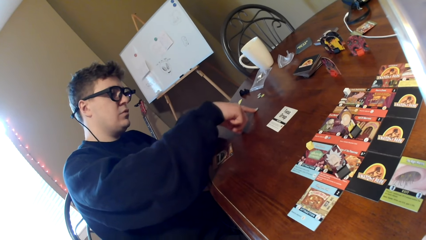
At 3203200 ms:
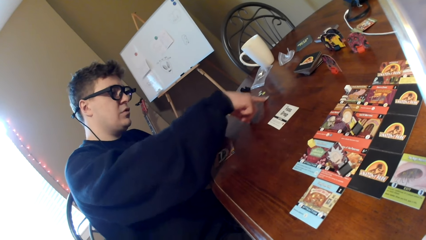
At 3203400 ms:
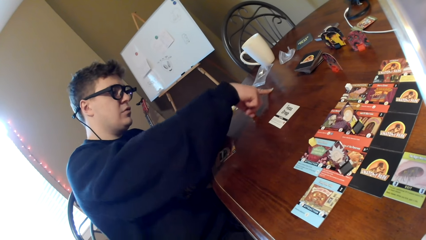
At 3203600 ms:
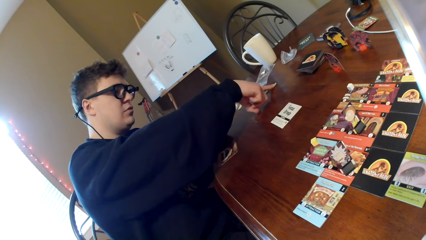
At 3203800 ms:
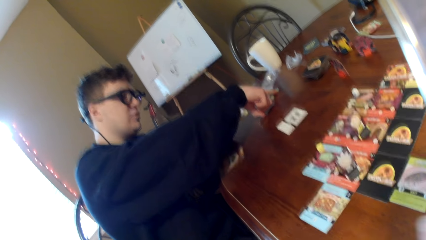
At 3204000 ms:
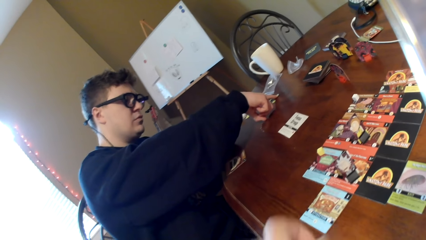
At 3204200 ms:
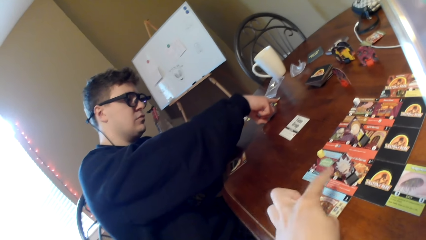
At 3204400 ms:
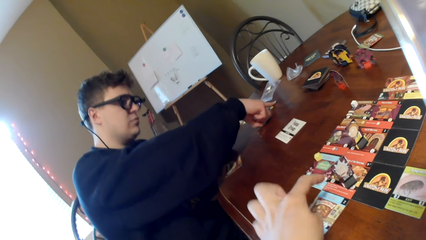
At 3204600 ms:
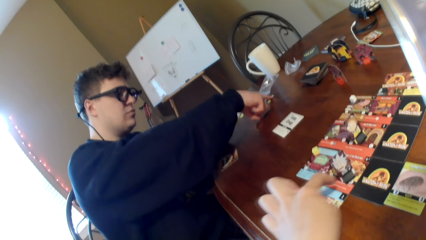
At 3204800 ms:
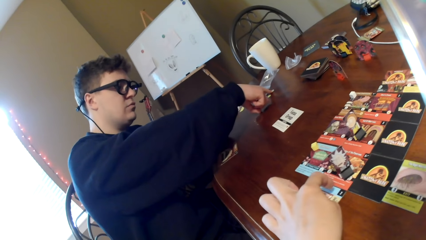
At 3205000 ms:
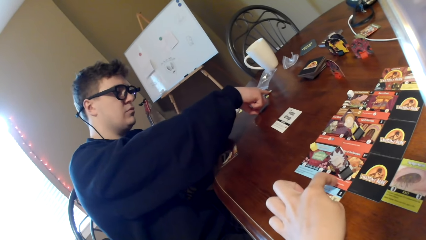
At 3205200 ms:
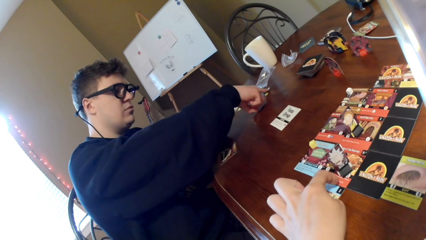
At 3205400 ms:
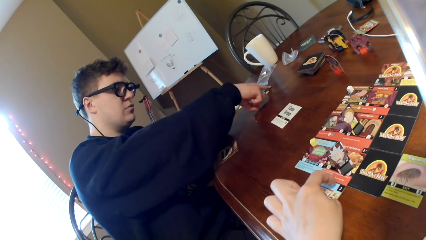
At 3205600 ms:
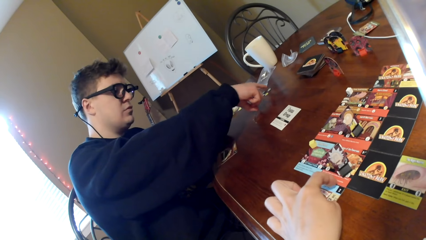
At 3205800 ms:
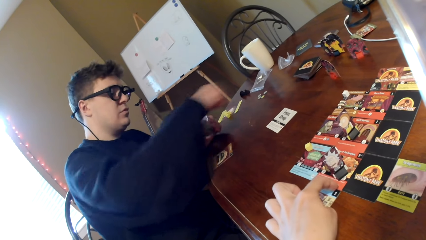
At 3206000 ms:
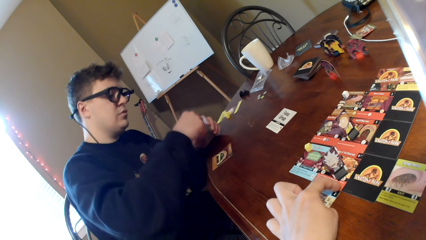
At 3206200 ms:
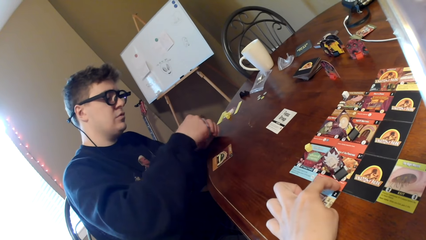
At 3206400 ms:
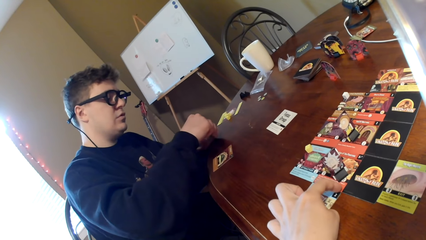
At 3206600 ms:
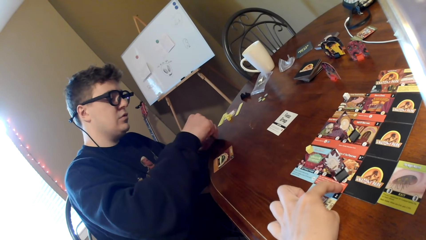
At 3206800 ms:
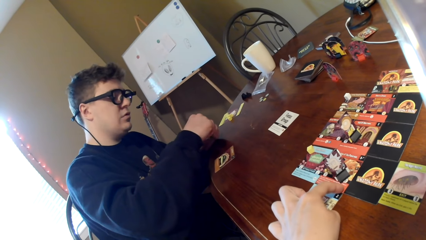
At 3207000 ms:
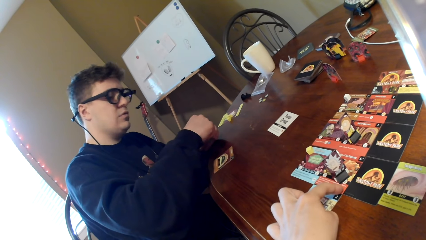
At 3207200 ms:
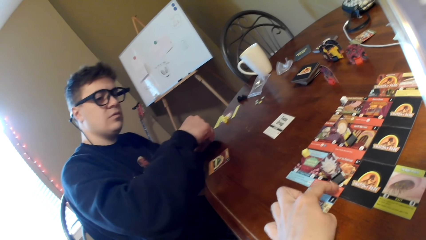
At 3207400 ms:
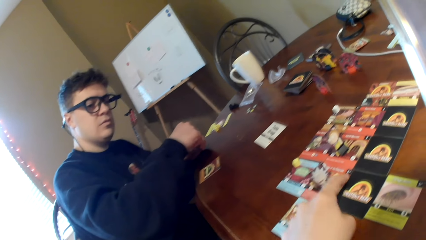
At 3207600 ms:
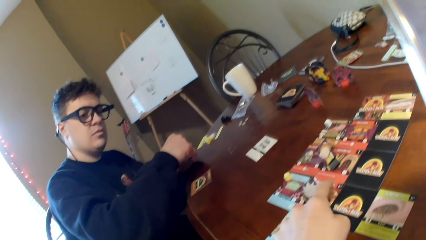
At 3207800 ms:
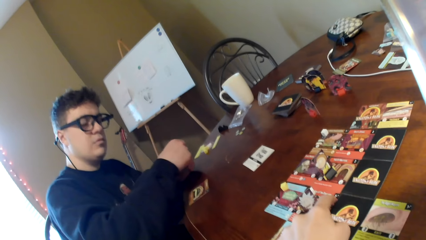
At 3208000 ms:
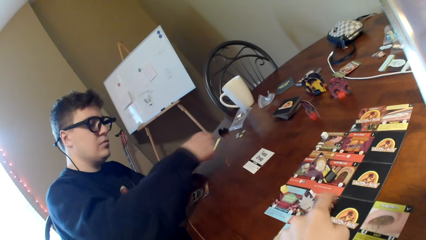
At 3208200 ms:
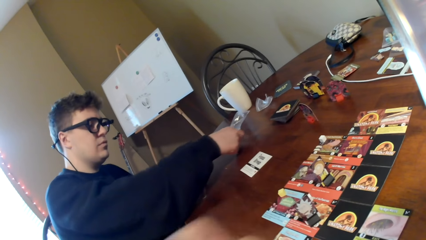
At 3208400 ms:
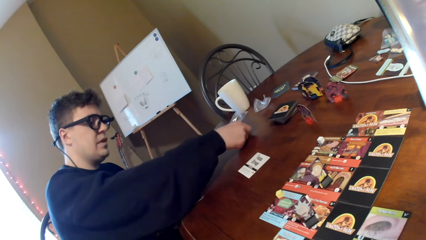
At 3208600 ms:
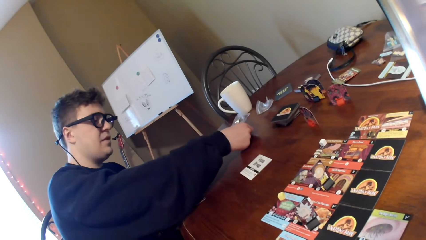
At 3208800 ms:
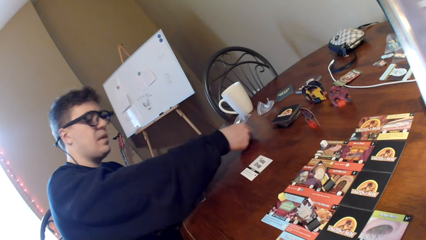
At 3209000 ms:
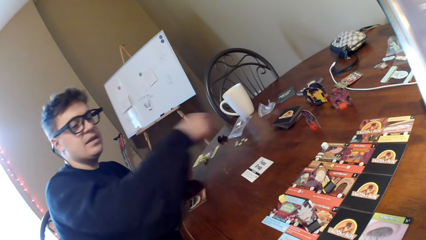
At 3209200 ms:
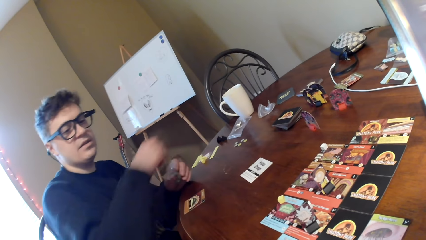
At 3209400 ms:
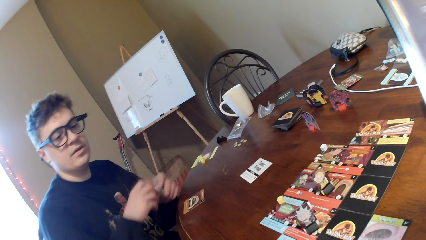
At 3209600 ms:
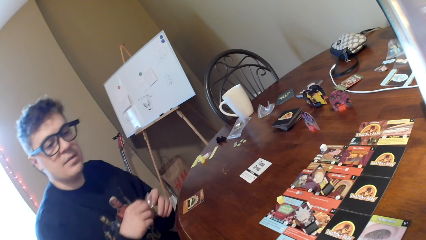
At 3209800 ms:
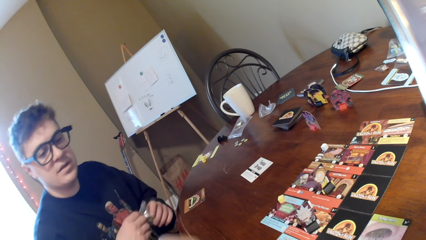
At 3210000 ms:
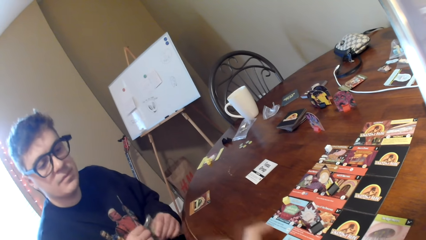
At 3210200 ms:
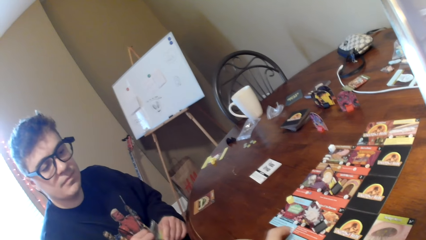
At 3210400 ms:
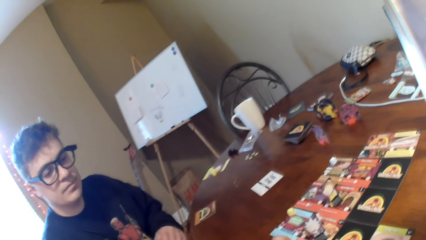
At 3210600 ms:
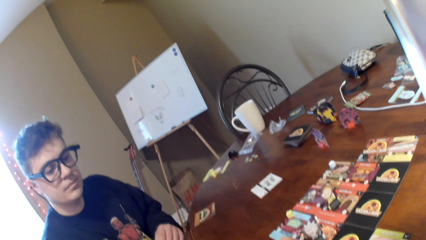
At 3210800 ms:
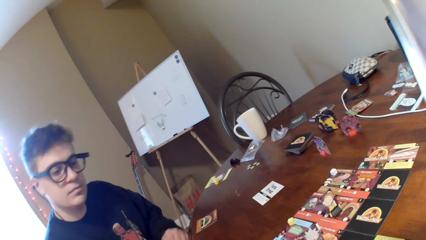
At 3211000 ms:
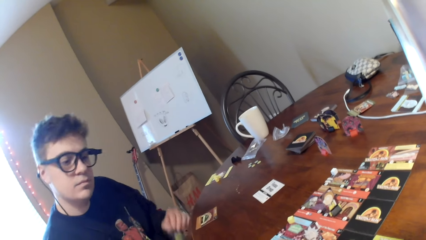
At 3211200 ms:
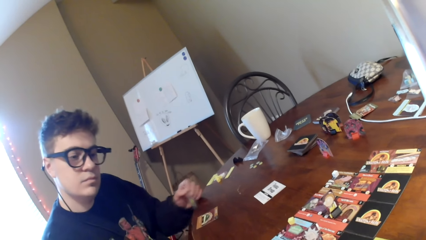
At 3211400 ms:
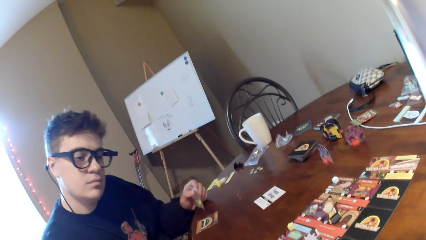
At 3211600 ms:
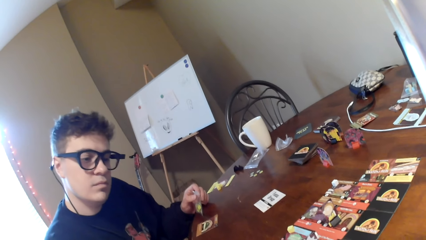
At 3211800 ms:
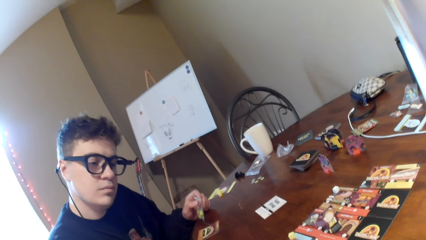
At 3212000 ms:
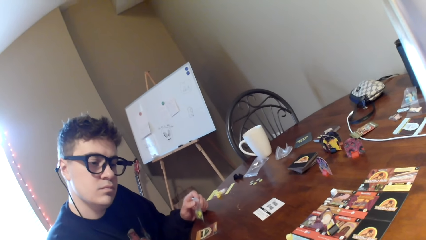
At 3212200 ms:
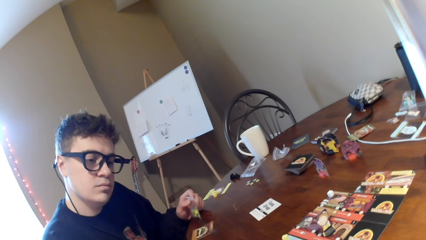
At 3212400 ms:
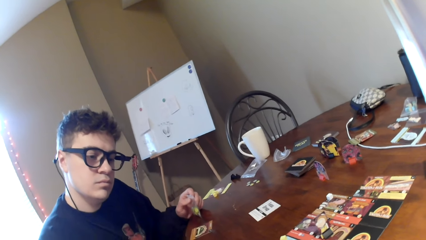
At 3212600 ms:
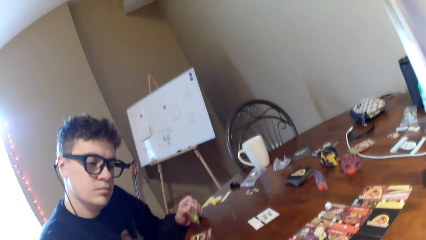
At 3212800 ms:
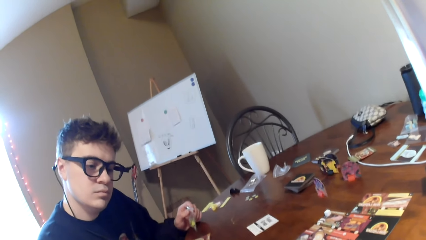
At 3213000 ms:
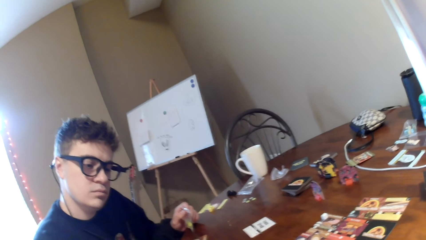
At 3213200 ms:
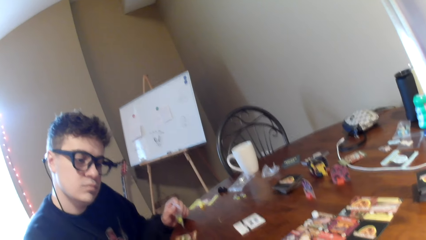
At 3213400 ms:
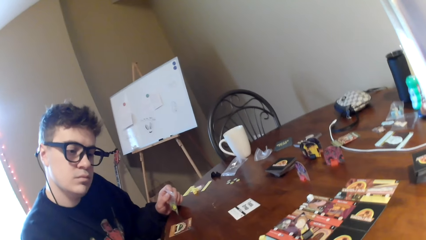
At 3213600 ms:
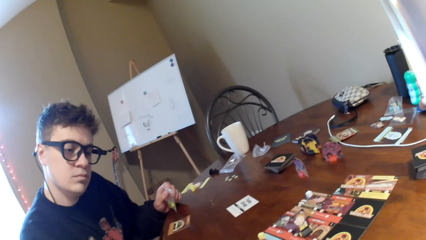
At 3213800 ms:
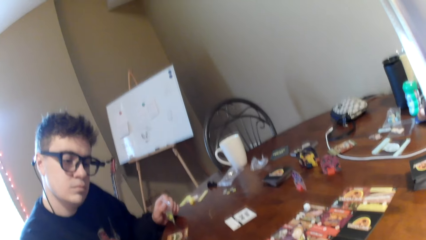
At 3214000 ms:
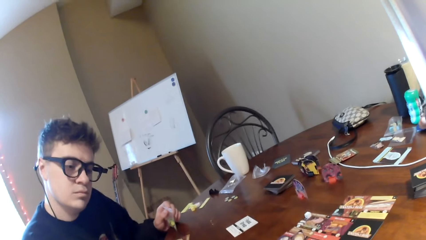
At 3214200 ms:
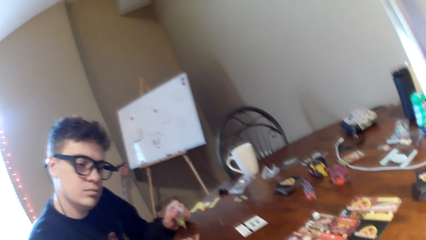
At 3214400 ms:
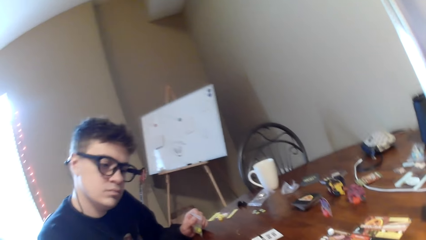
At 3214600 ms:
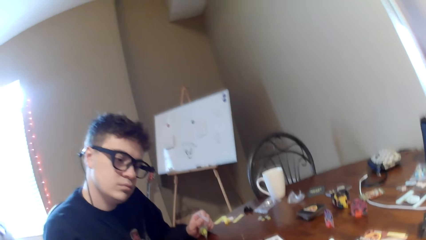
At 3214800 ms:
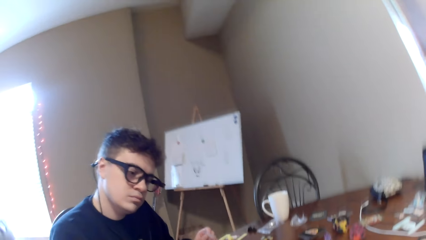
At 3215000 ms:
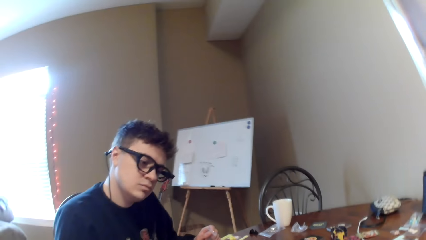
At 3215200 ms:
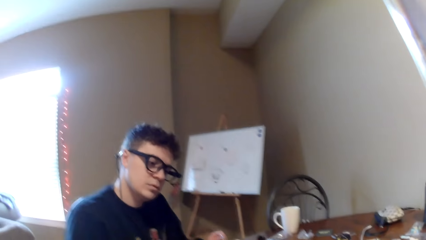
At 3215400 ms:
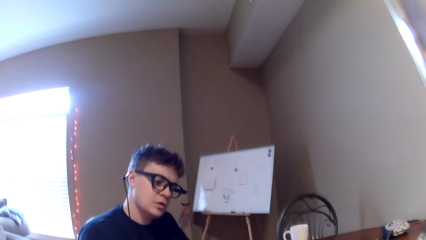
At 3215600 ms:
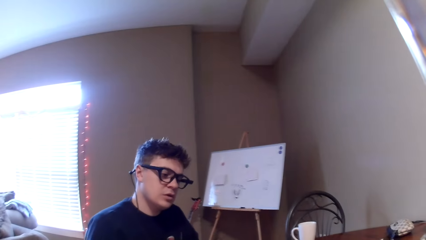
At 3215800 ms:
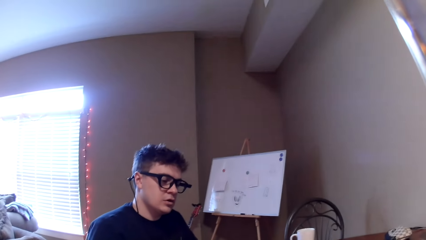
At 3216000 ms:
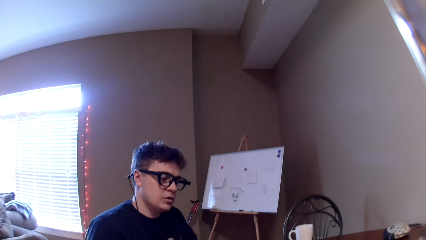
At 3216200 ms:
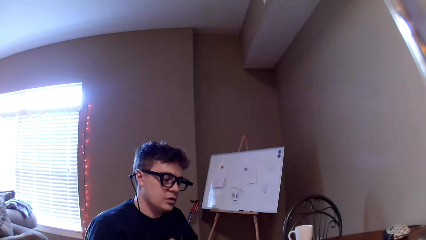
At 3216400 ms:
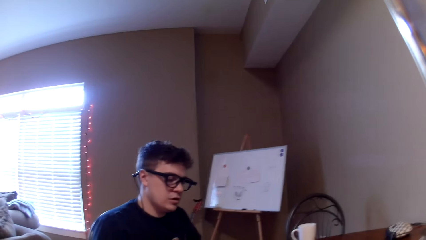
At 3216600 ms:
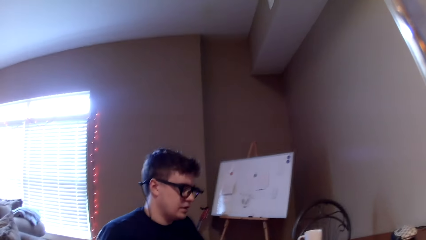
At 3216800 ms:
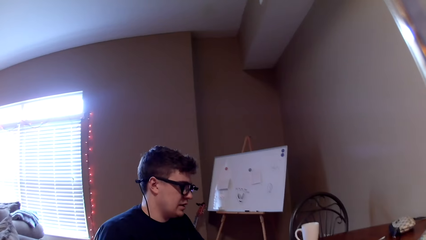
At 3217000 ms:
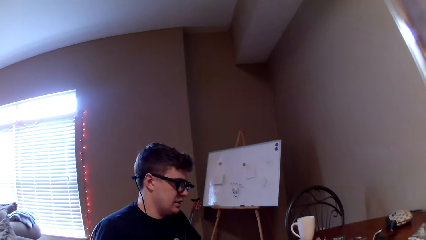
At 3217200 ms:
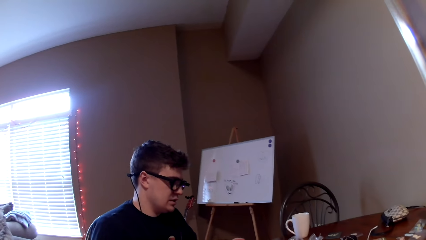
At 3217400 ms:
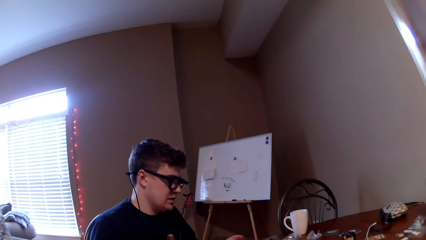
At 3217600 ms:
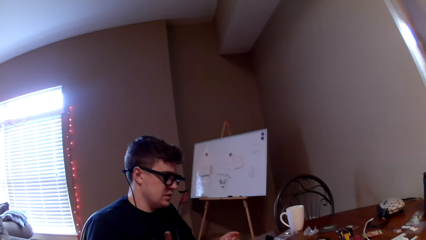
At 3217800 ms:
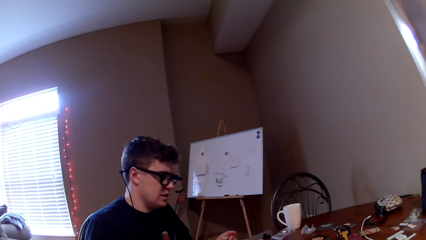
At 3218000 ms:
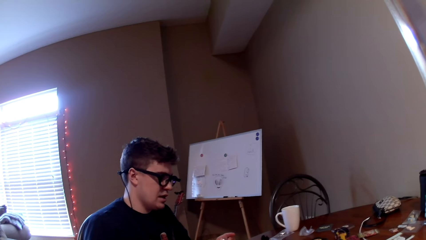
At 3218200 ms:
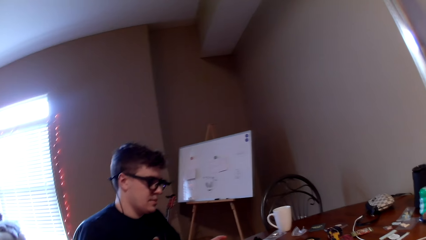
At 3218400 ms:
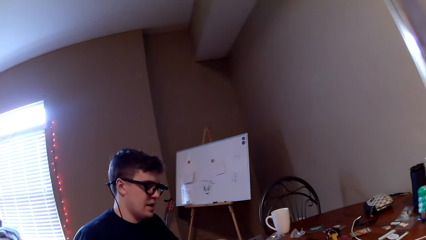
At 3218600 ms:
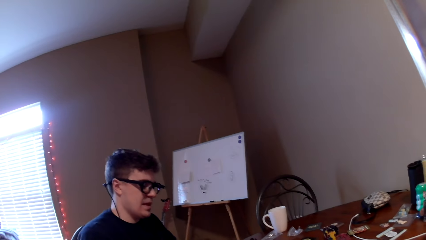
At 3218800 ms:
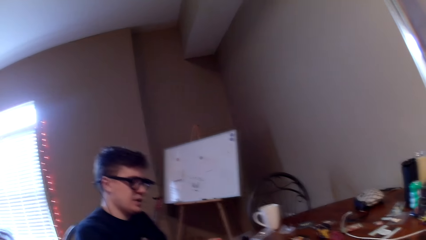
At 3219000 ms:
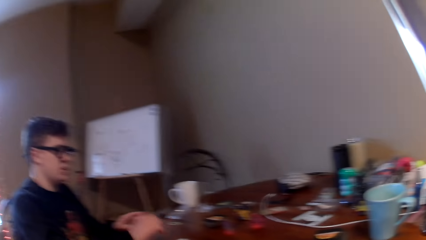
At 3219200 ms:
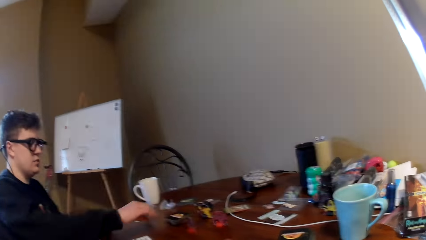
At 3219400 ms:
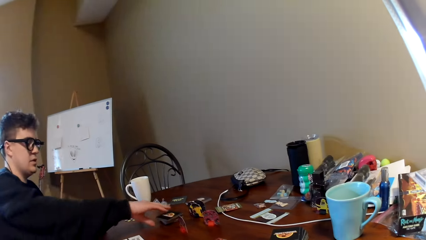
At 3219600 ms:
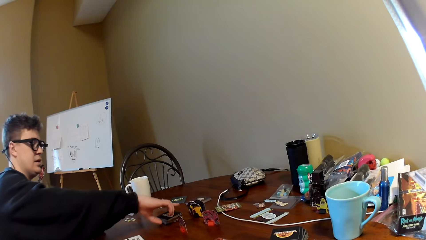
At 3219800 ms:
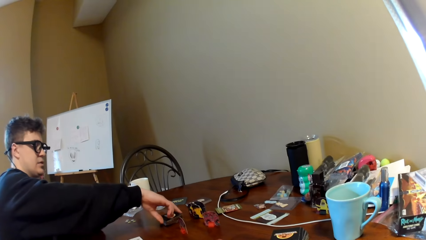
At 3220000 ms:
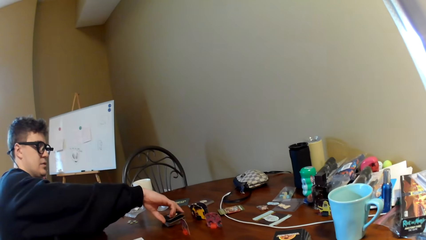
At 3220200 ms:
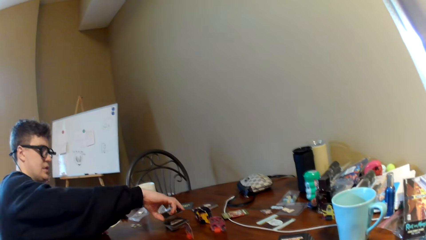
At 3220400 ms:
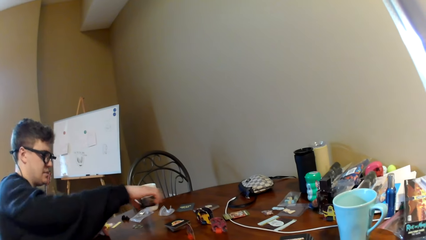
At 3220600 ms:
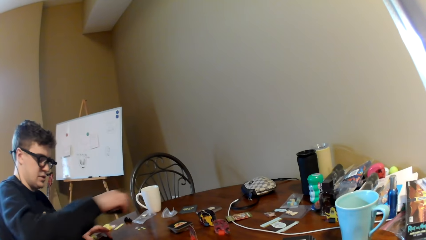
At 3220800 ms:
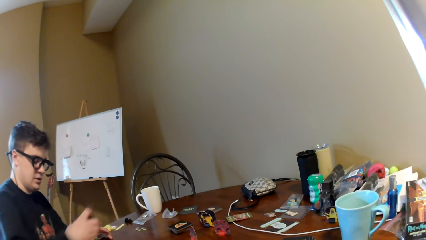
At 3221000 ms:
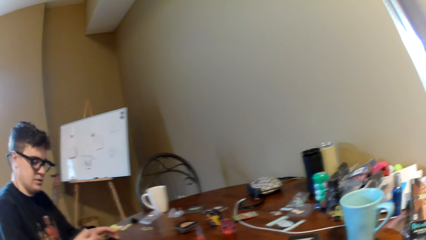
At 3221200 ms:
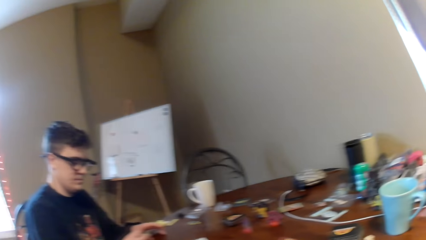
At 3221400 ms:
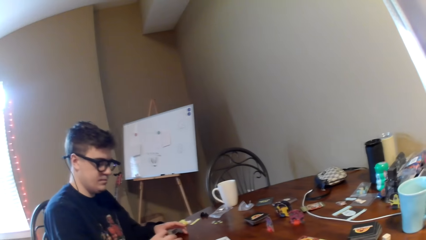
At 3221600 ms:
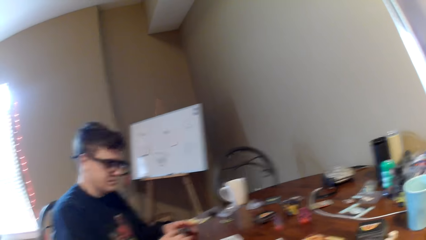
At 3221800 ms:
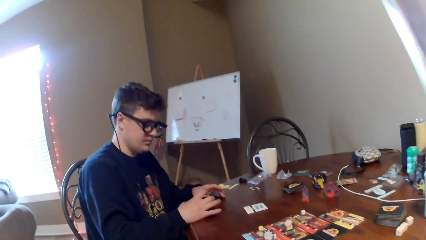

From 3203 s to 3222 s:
The camera wearer points at the cards on the table. The man puts the dice on the table. The man converses with the camera wearer. The camera wearer responds to the man. The man looks at the cards on the table. The man talks to the camera wearer. The man picks up the cards on the table. The camera wearer responds to the man.
